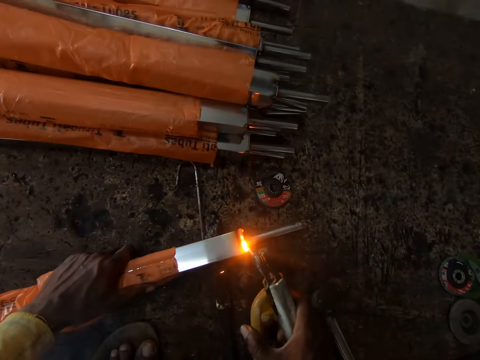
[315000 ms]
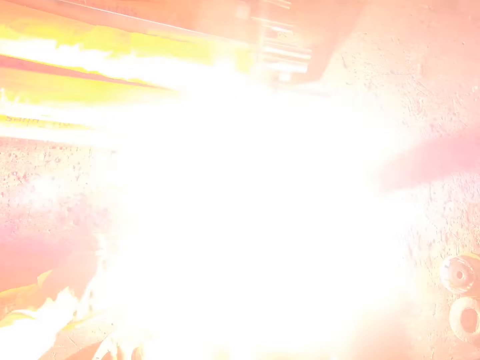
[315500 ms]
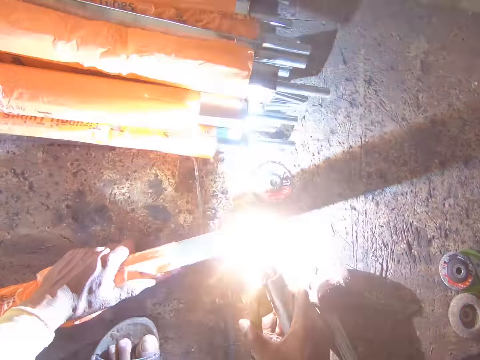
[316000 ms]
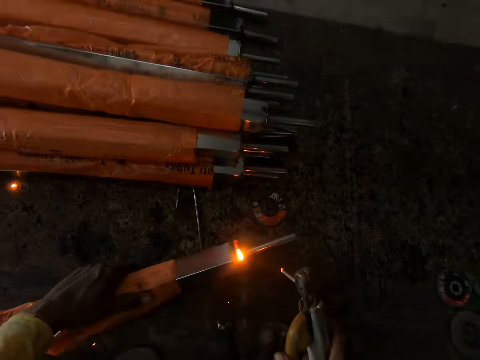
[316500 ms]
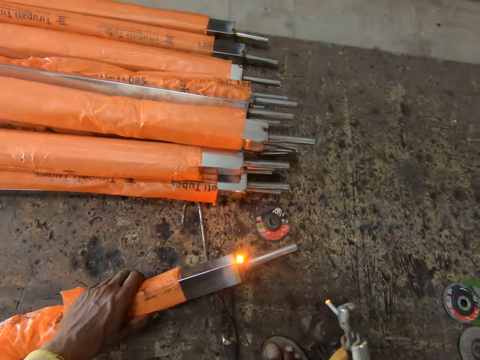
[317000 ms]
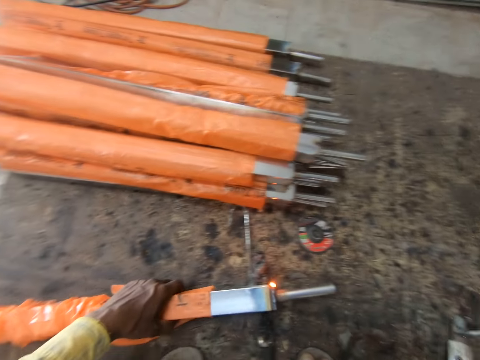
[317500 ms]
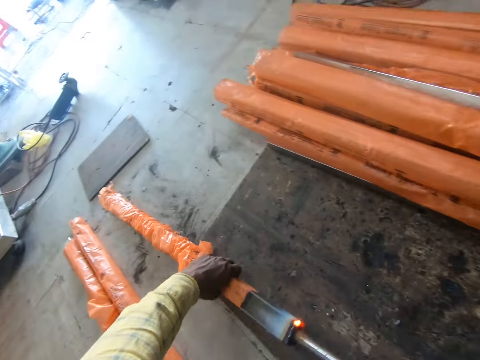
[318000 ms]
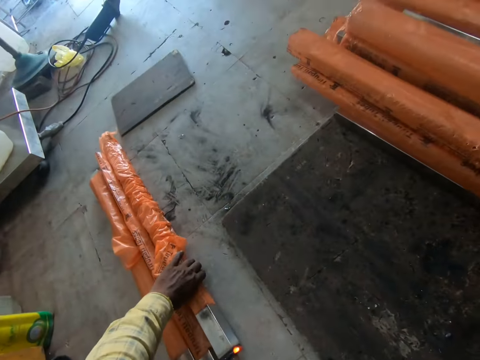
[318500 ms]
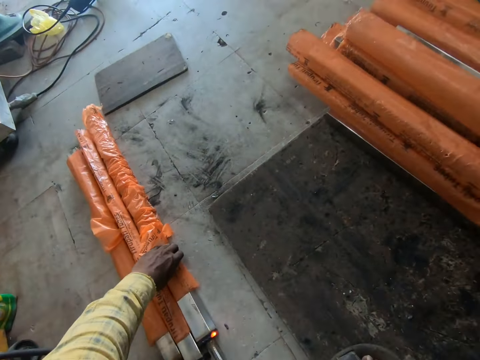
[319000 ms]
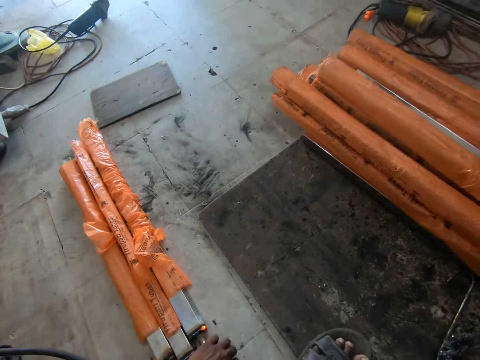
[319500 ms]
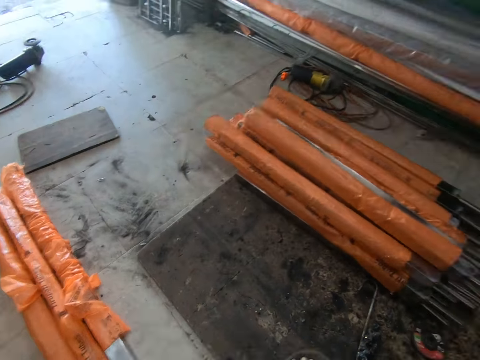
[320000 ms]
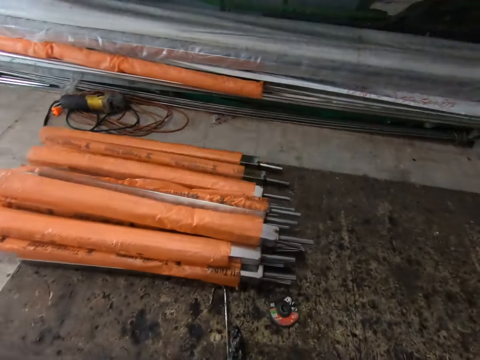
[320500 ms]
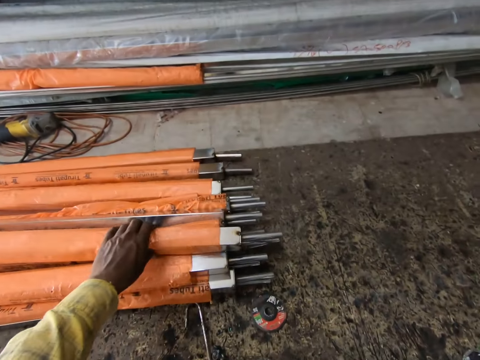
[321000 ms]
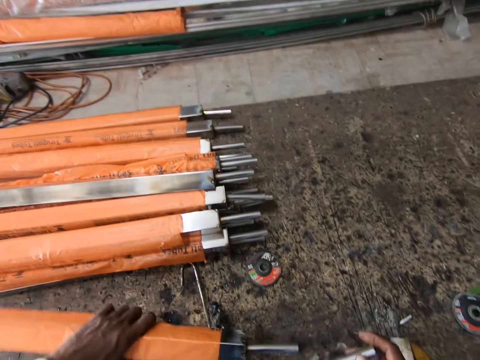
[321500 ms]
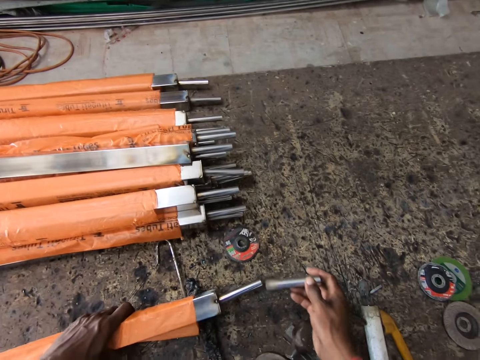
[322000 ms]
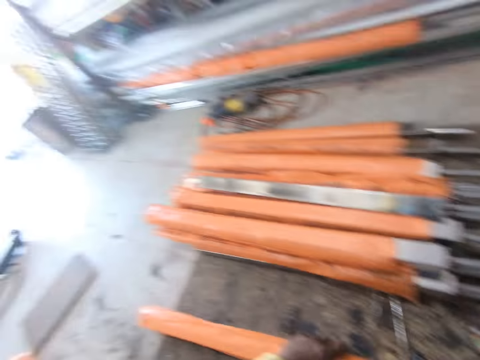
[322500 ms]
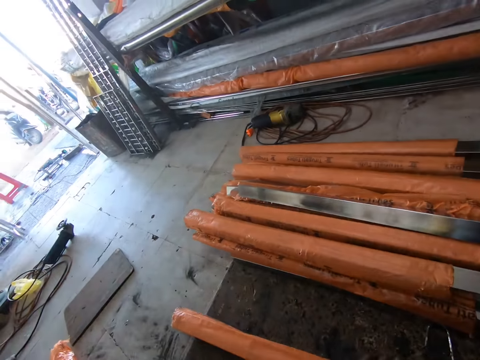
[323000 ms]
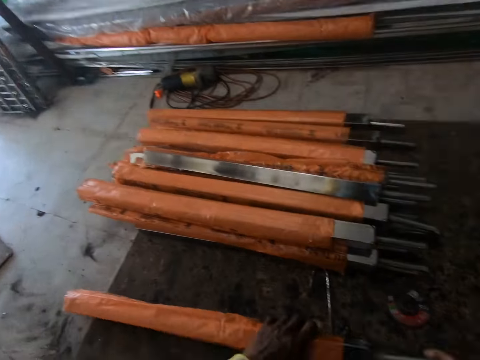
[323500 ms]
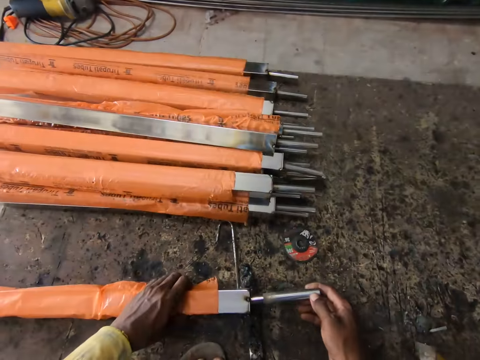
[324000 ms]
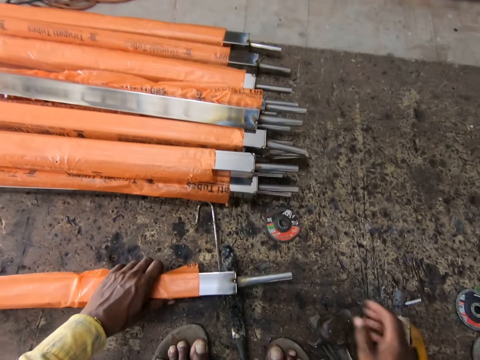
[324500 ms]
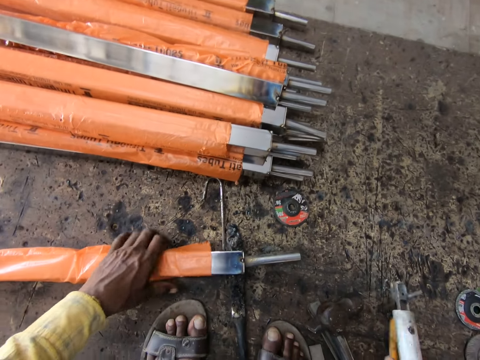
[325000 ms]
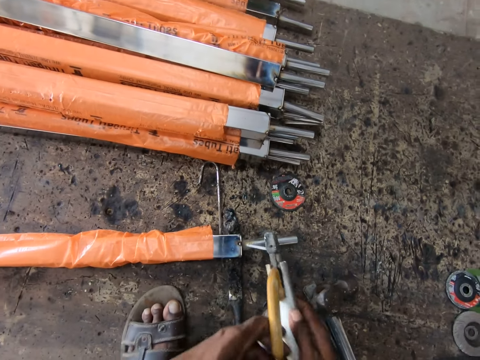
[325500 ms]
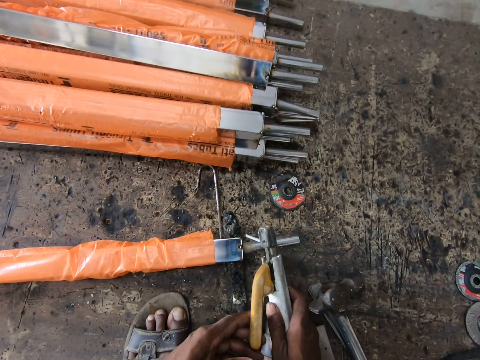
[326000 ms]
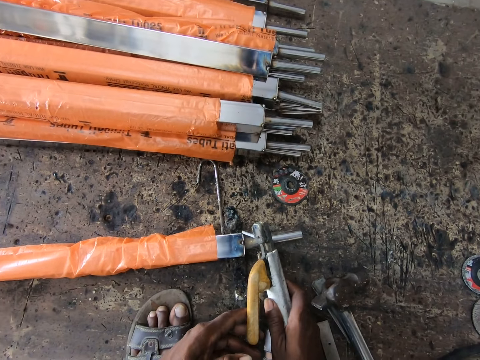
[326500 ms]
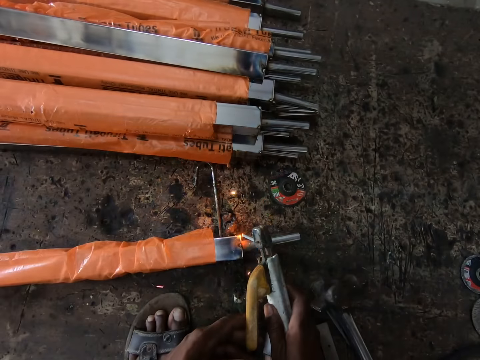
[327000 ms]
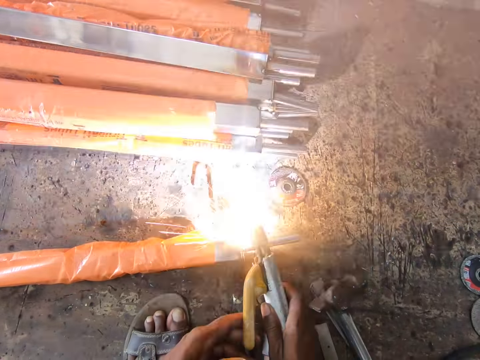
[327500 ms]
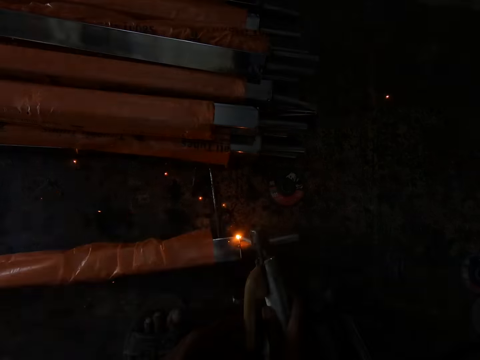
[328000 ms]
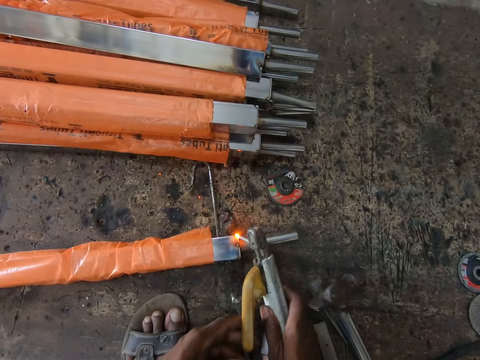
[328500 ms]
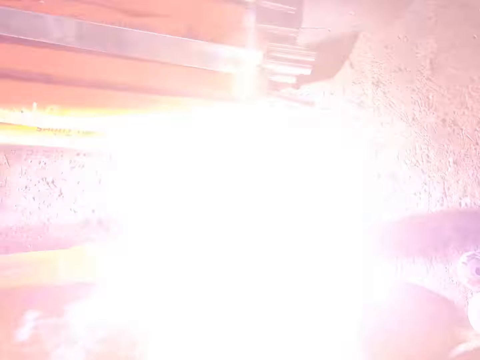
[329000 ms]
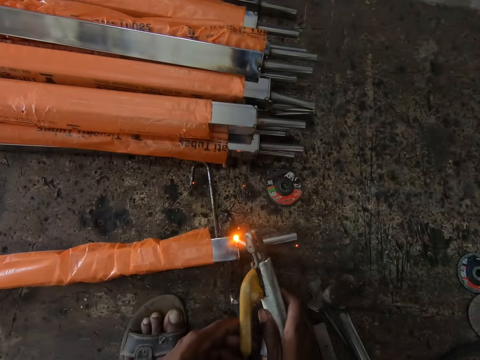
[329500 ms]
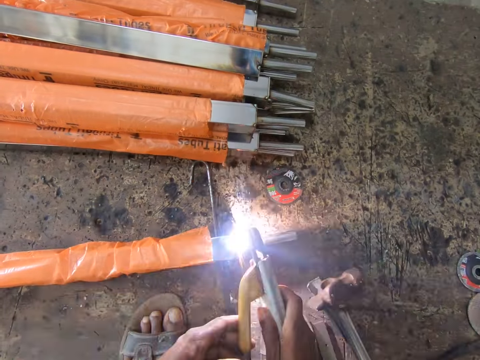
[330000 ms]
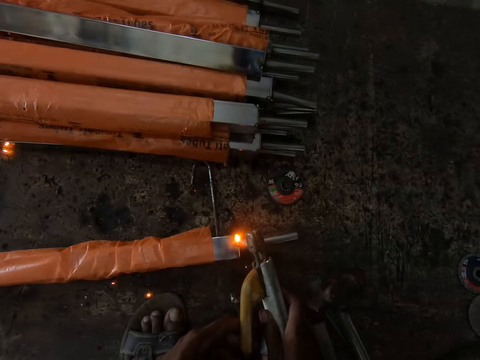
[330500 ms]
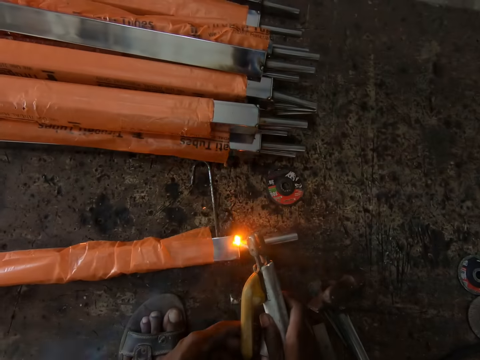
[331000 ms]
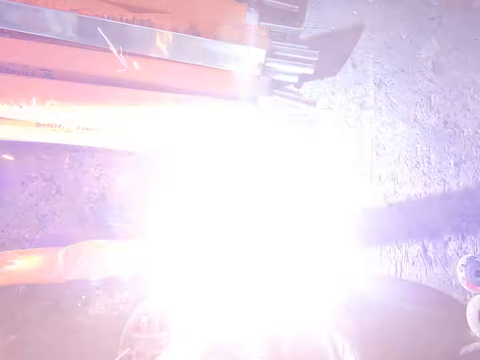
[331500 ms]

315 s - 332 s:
The camera wearer places the metal aside. He turns the iron post. He moves the iron post on the floor. He picks the metal from the floor. He places the metal on the floor. He puts a piece of metal rod in the iron post. He looks around the area. He inserts the metal in the metal. He picks the welding machine or electrode from the floor. He holds the welding machine with his hands. He welds the metal with the welding machine.

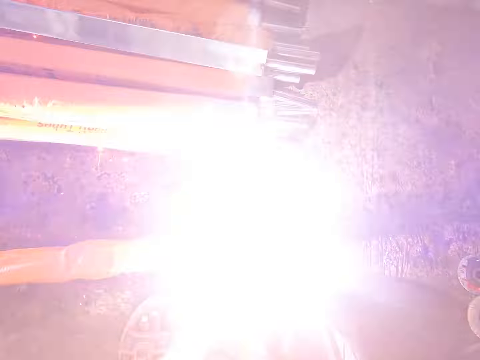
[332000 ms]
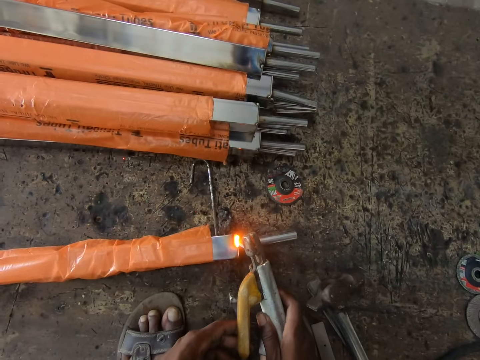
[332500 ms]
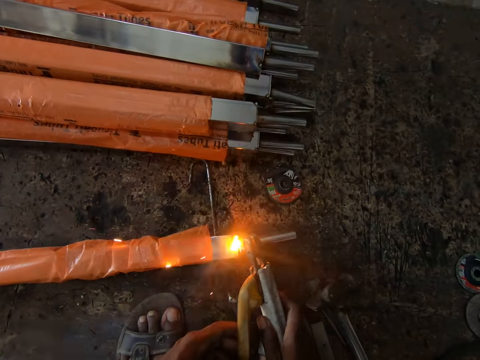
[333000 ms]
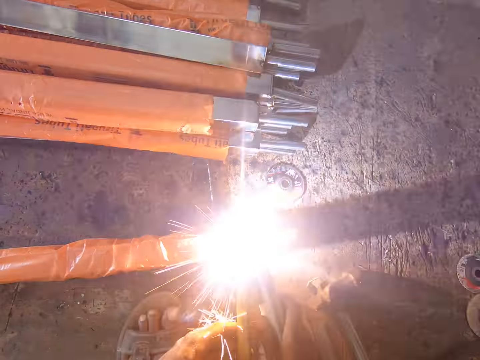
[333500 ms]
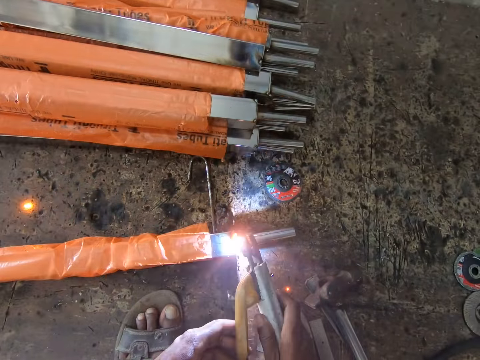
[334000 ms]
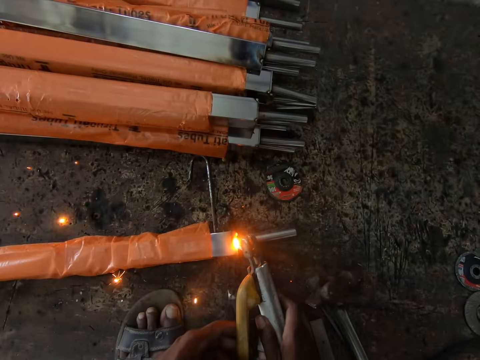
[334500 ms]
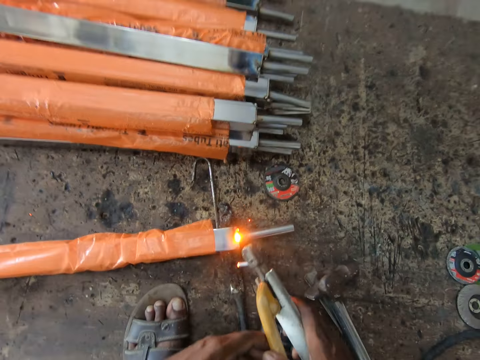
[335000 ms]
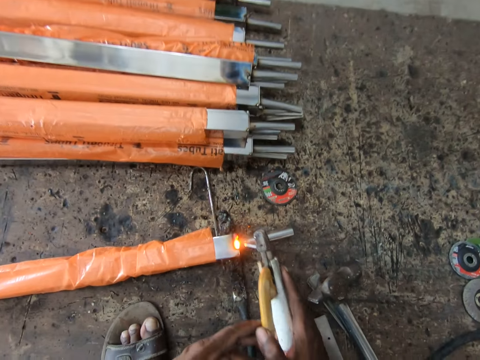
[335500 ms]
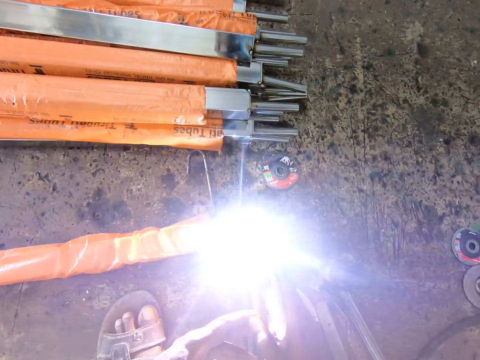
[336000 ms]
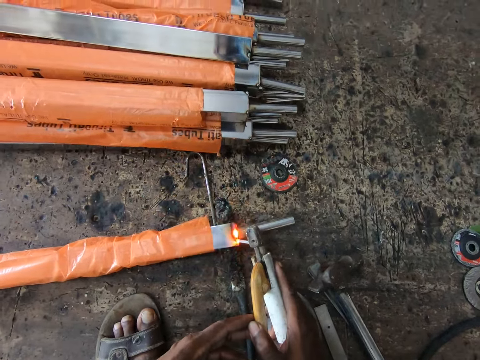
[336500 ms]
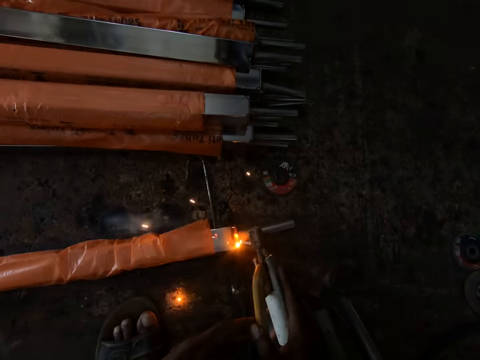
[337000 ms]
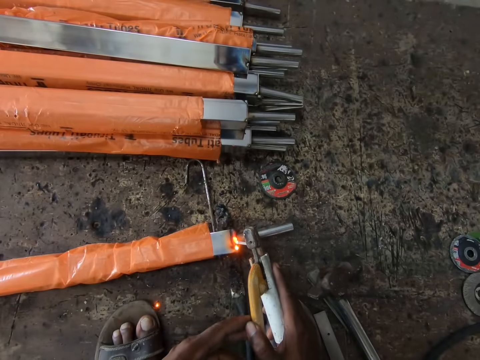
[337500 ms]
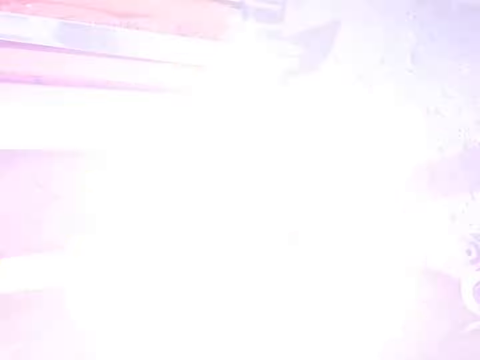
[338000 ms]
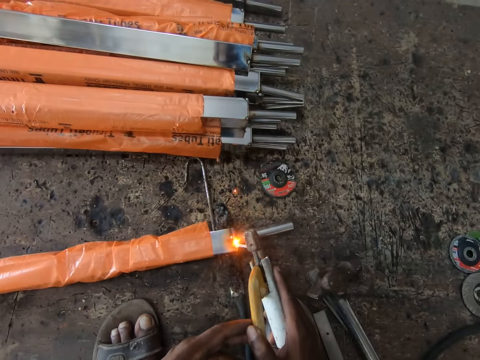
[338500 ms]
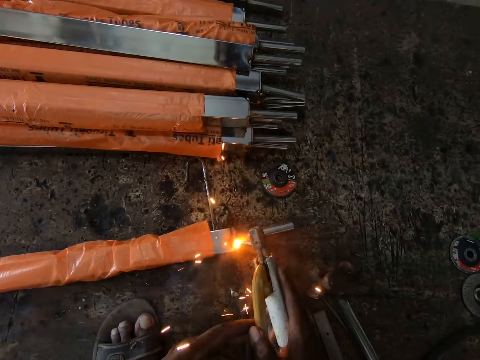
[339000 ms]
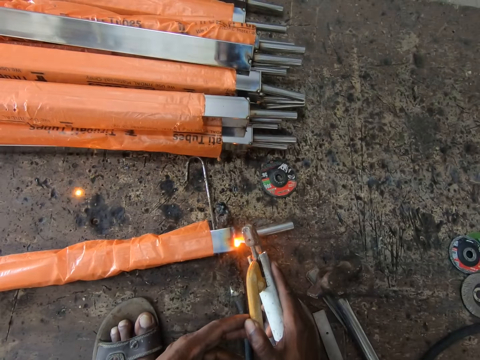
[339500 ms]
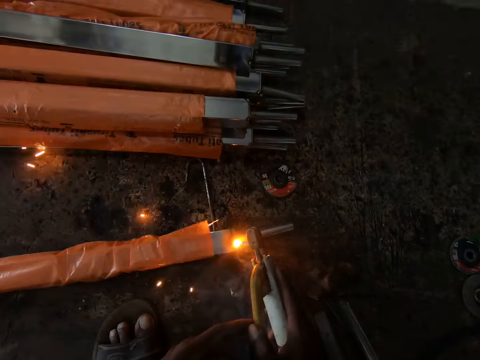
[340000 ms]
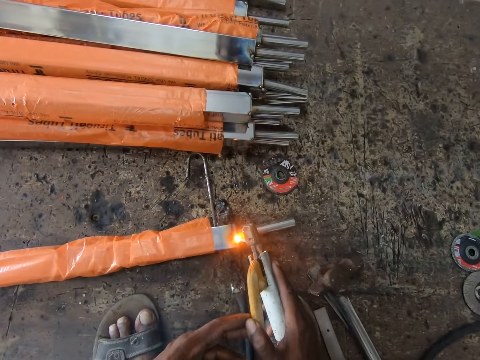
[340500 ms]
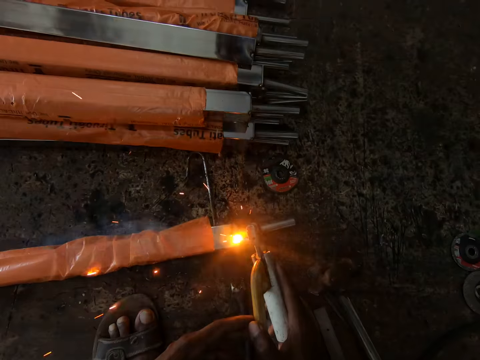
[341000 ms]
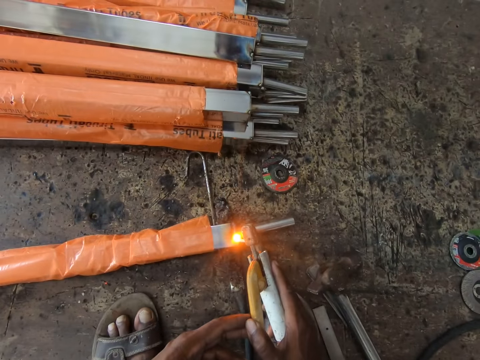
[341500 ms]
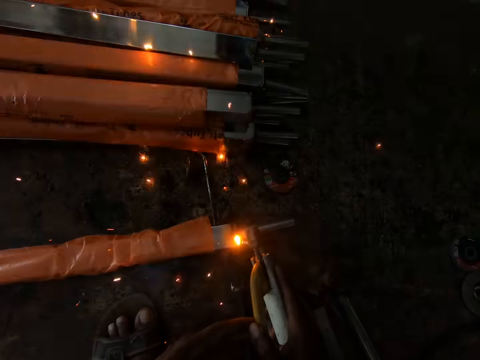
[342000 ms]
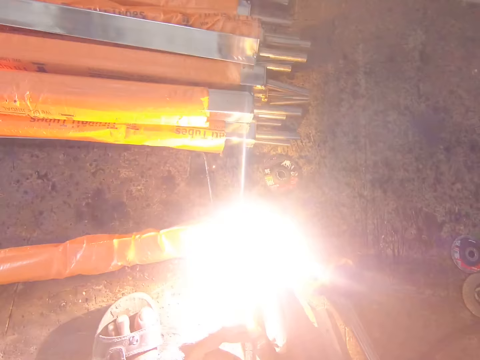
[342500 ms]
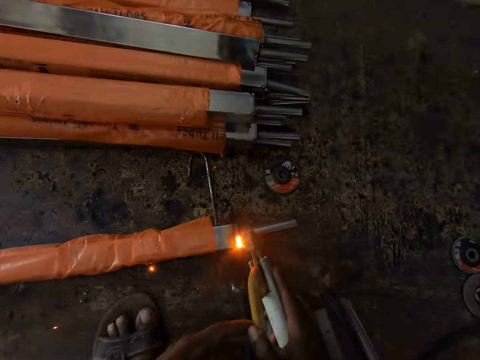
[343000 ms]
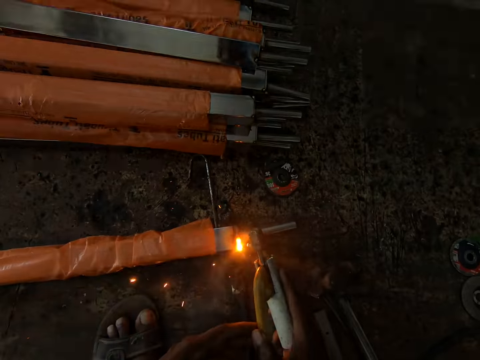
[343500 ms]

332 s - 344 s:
The camera wearer moves his foot. He welds the iron post.
